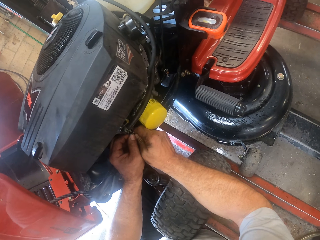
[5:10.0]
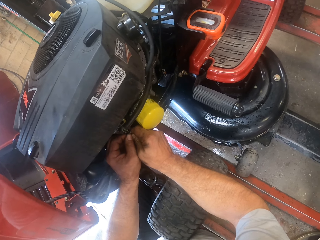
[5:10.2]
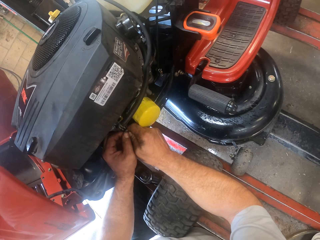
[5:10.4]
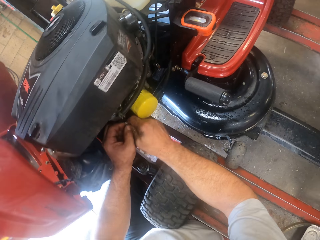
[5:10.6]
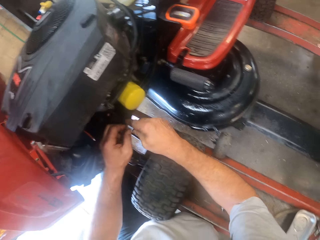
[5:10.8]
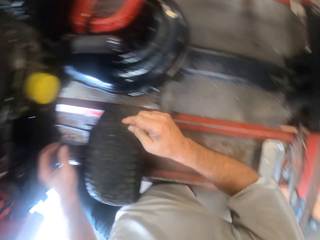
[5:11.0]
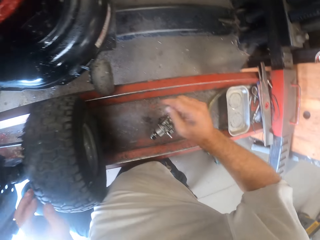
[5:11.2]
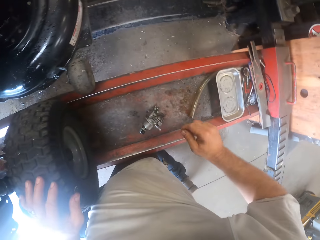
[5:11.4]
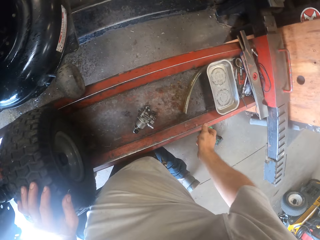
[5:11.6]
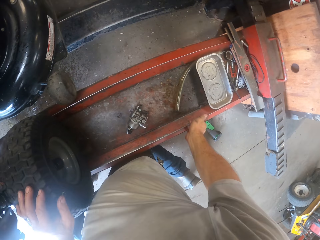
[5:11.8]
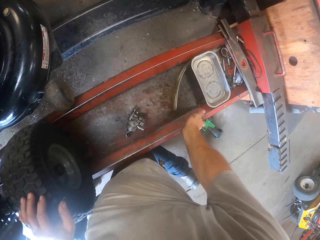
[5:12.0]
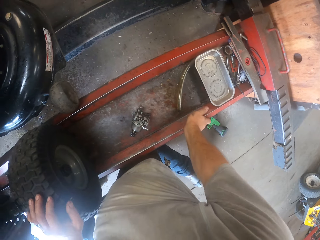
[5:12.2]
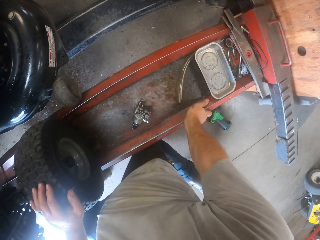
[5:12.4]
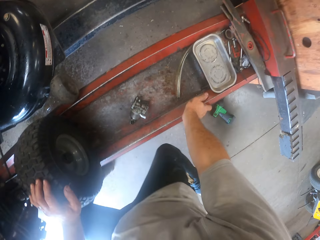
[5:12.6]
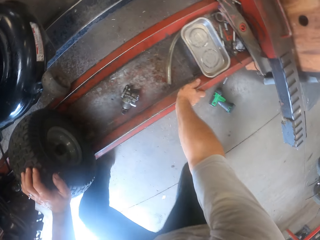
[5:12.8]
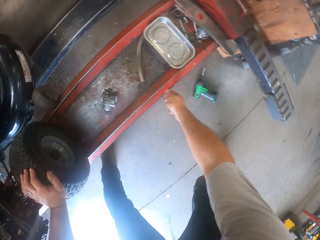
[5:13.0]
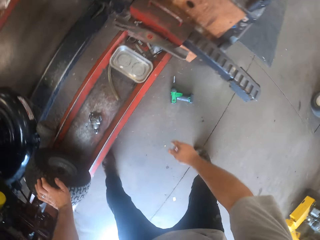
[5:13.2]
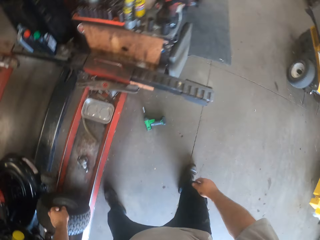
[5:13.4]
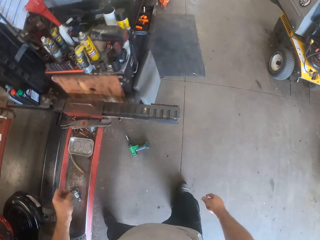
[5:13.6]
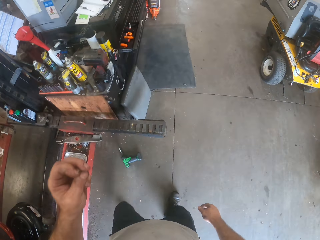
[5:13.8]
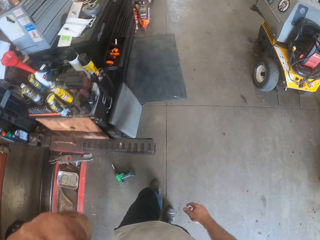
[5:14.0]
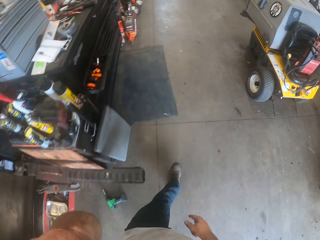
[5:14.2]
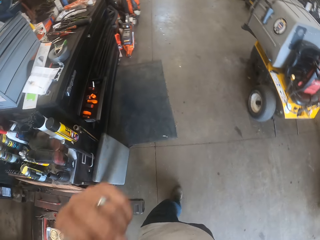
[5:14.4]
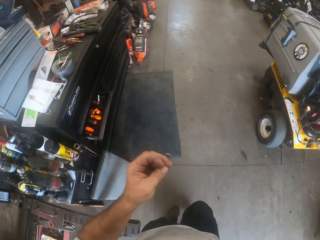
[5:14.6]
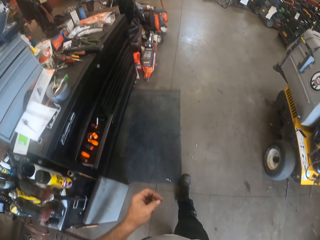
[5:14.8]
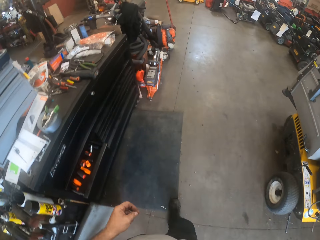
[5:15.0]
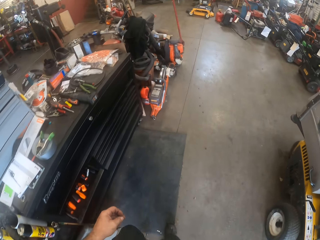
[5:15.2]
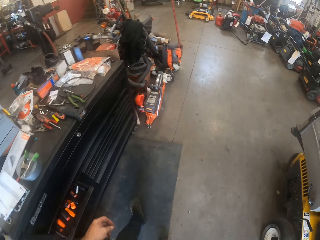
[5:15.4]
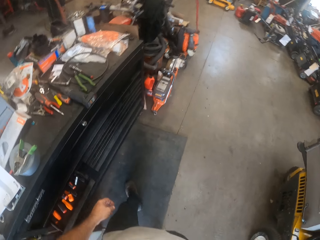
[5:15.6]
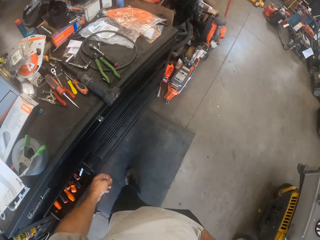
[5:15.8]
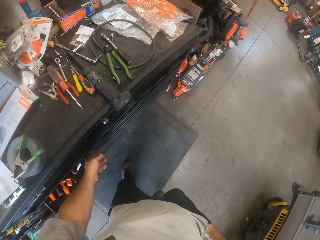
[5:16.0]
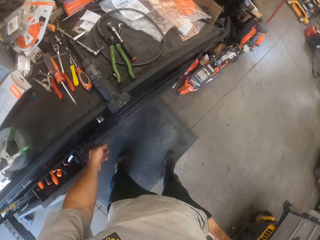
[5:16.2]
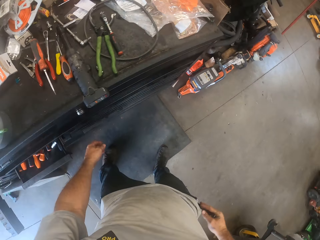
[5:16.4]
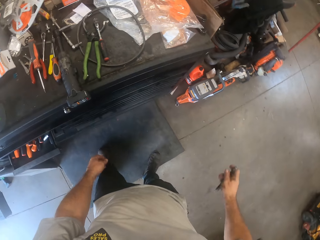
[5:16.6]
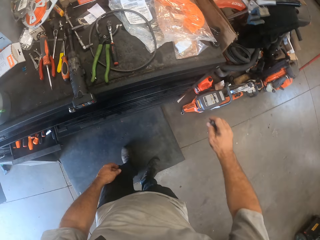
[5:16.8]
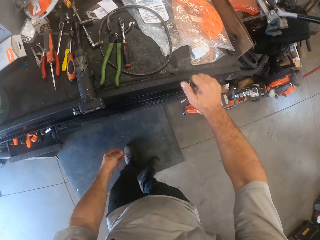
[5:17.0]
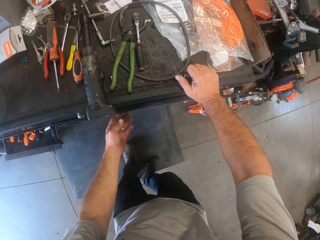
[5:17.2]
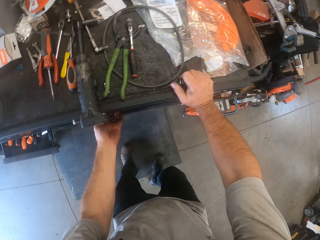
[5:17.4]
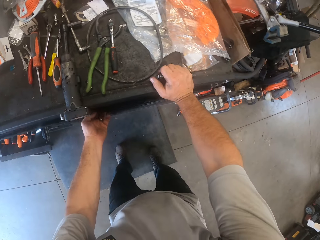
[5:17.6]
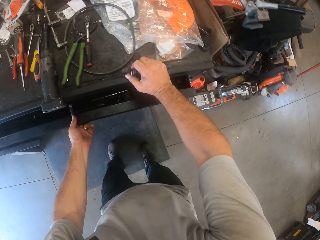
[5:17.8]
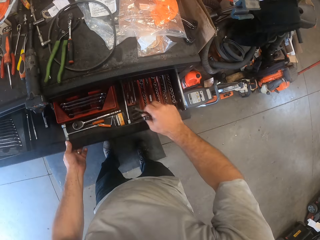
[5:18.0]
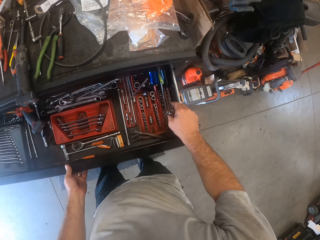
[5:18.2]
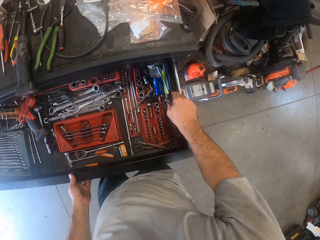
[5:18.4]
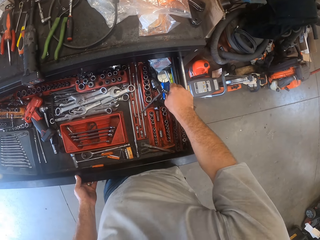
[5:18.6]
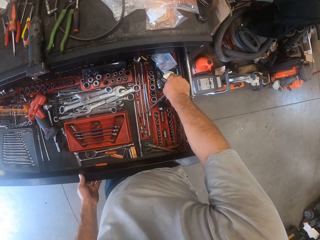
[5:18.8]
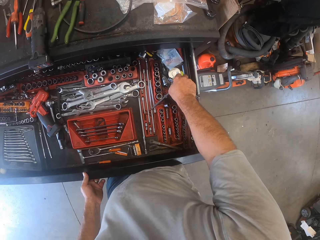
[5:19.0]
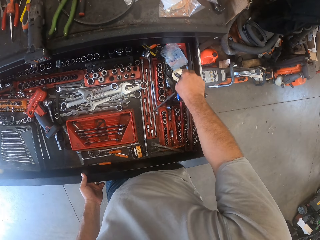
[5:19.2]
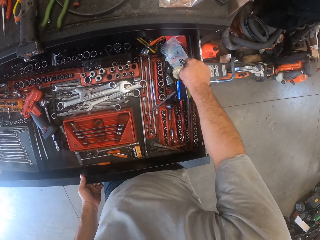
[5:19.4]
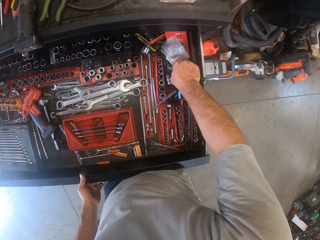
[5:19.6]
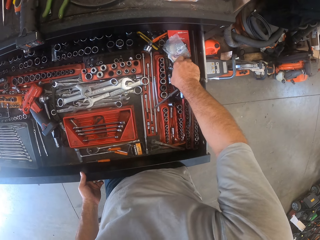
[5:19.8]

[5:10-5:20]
The camera wearer rests his right hand on the mower worktable. He stands up. He walks across the workshop towards a tool cabinet. He opens the tool cabinet drawer or shelf.

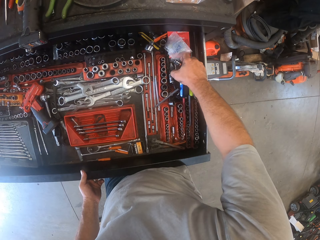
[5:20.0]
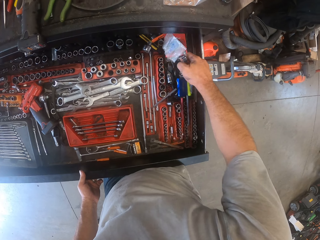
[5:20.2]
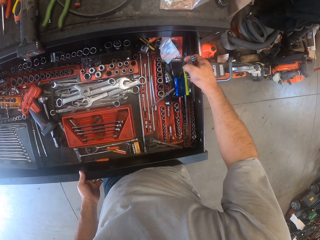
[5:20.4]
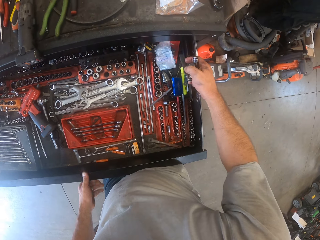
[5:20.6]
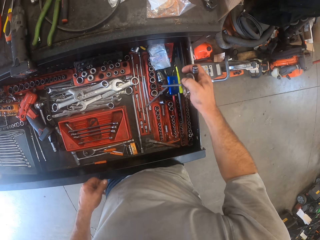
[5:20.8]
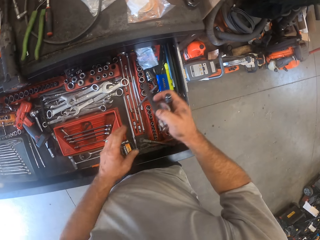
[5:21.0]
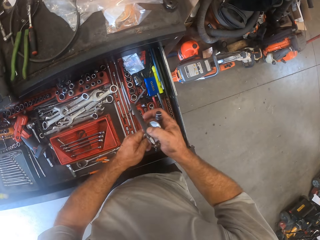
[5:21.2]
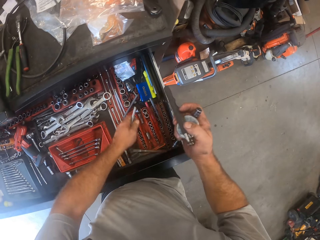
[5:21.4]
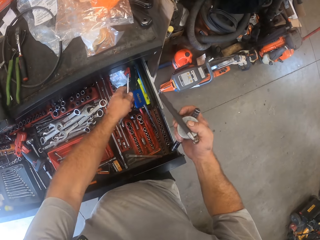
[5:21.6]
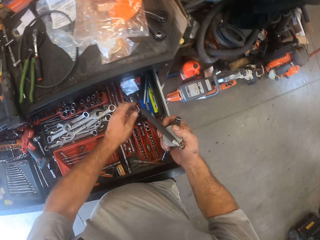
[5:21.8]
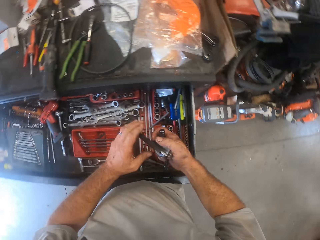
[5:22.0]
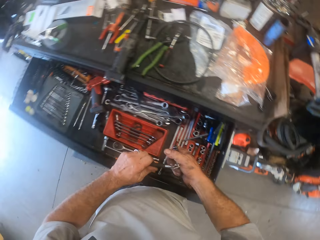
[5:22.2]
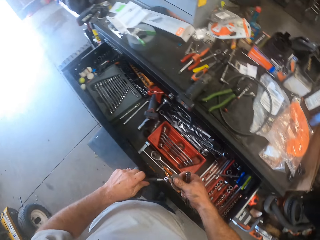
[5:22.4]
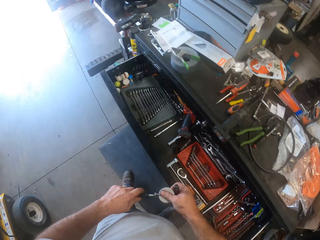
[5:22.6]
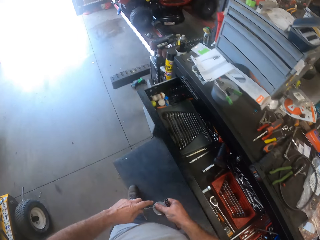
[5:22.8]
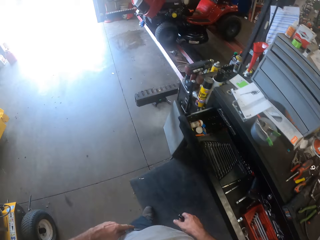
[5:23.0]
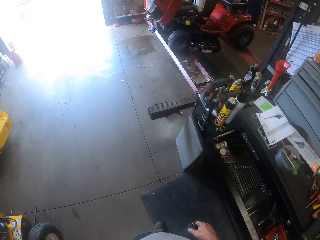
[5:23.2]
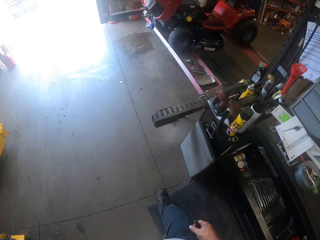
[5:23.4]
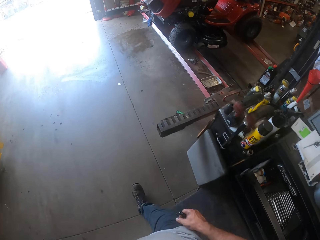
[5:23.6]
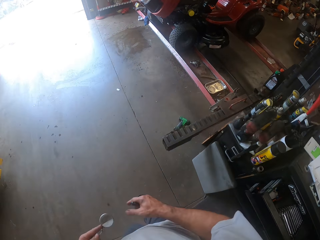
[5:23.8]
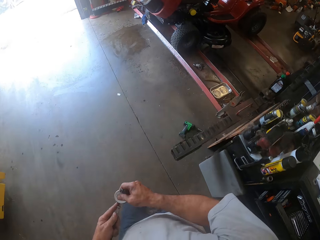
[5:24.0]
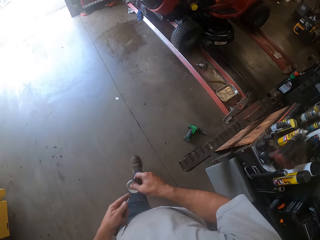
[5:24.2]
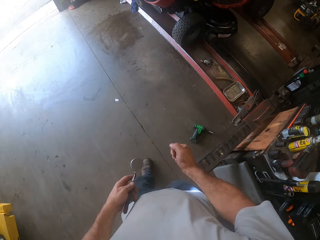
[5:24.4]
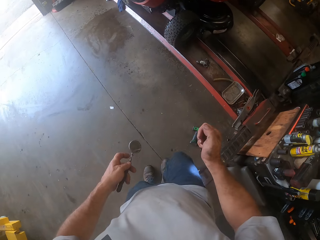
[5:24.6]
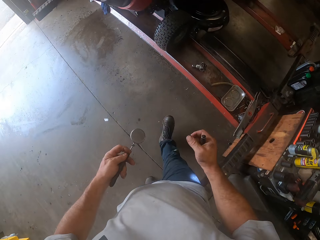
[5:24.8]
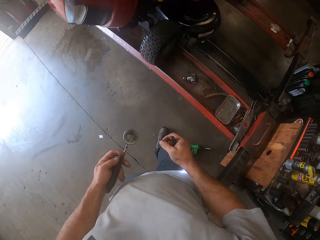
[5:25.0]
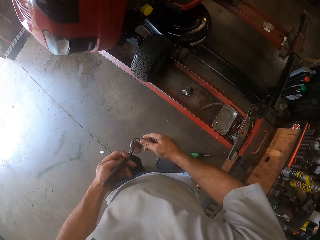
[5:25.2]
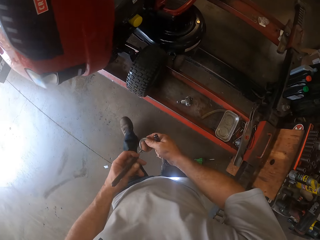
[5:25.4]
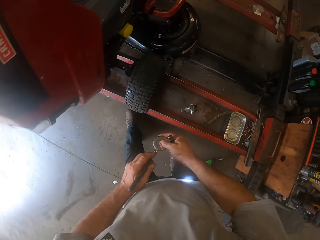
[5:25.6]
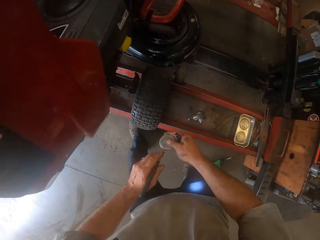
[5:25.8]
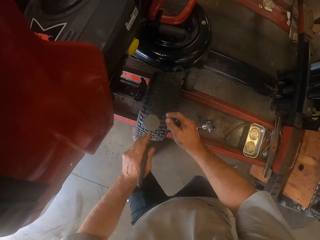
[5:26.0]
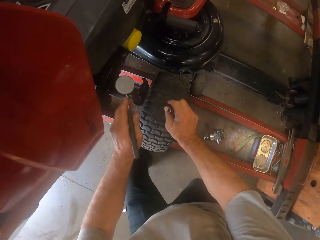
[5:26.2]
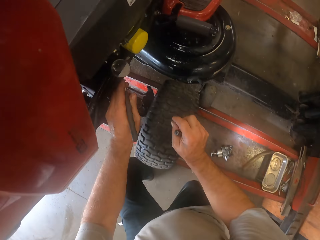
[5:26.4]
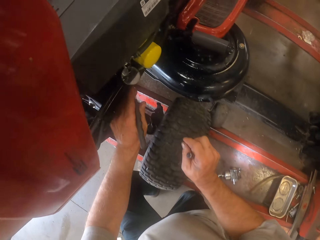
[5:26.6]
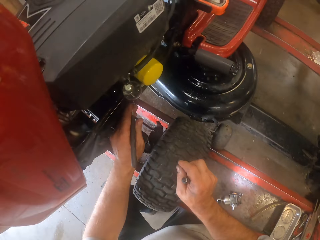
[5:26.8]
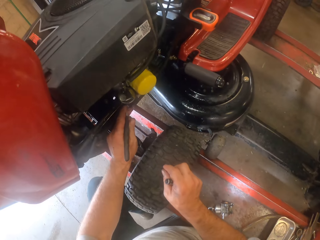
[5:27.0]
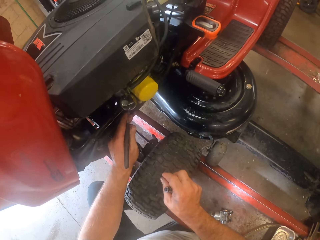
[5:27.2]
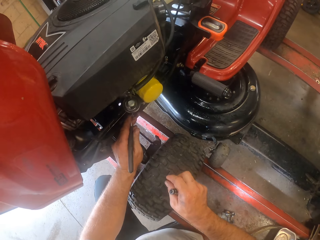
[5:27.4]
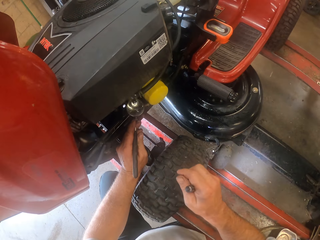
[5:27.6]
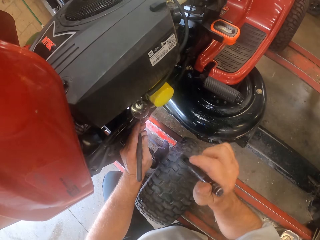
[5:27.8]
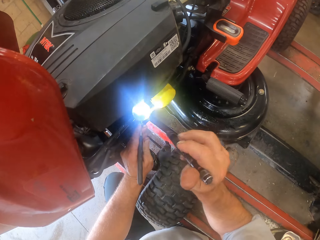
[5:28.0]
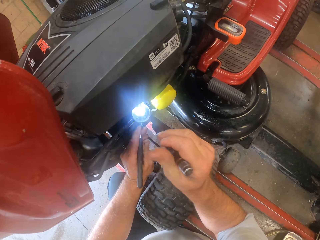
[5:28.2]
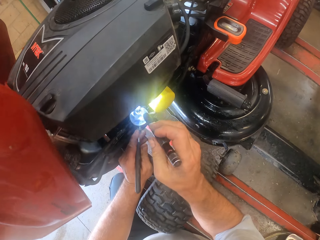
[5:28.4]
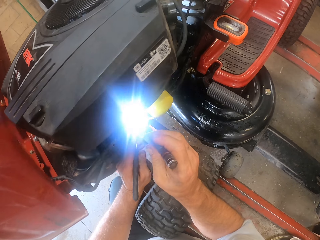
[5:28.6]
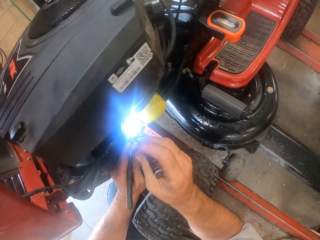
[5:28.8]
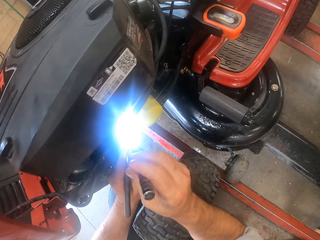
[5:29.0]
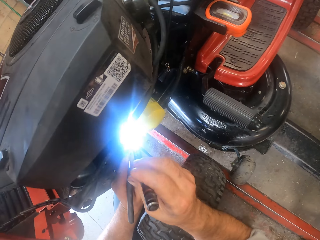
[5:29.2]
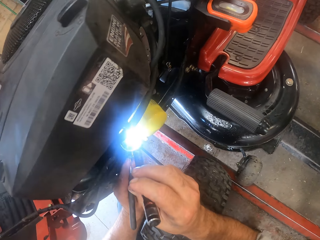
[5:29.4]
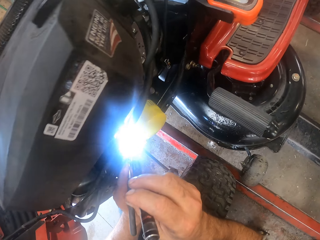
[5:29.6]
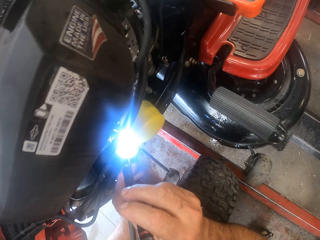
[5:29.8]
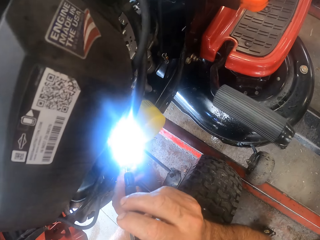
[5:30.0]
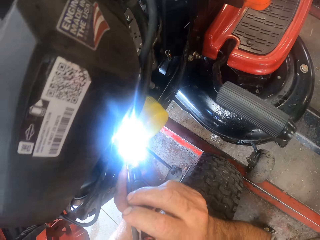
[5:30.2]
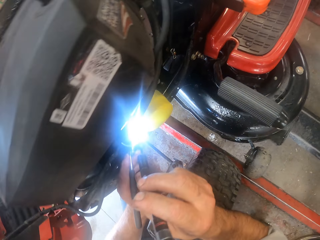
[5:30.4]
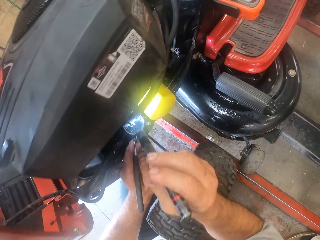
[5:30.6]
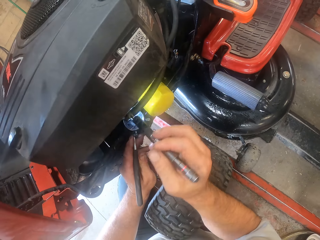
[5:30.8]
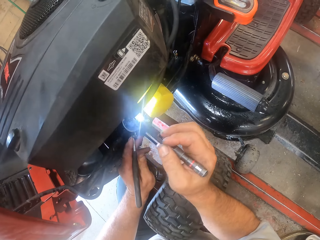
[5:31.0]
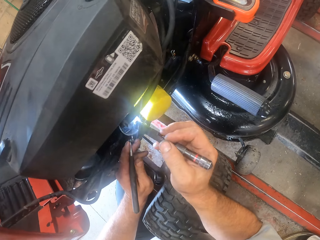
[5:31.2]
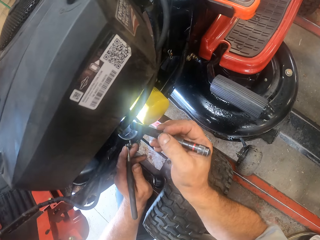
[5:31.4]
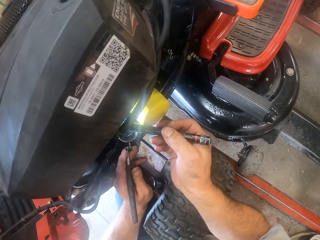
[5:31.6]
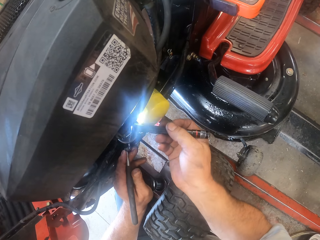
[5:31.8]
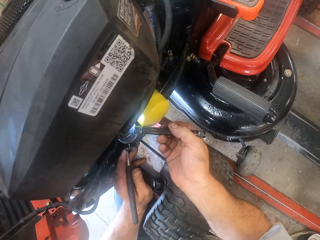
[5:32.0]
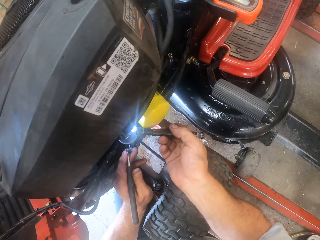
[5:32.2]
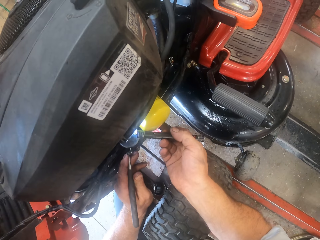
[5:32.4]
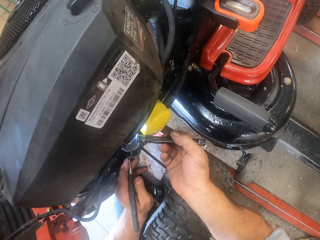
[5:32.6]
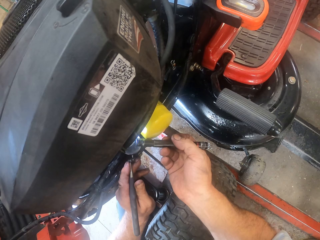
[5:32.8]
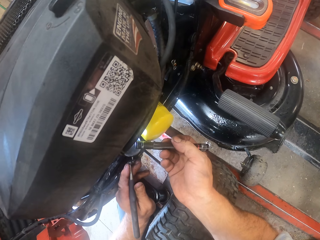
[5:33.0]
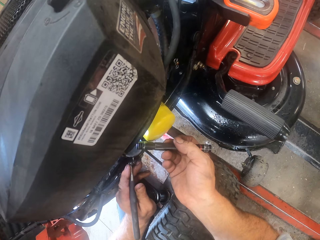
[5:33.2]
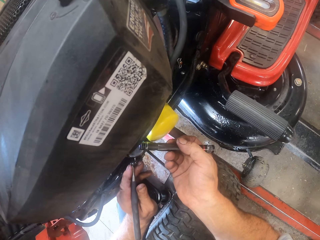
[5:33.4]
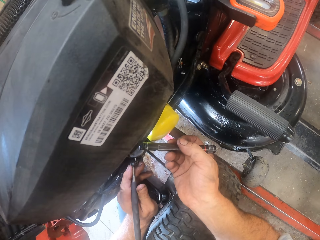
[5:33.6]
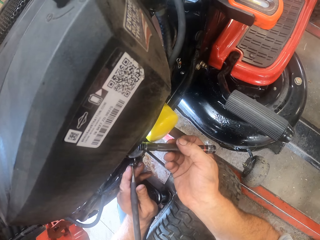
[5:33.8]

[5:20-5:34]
The camera wearer picks up a magnifying glass or inspection mirror from the drawer. He walks back across the workshop towards the lawn mower. He sets the magnifying glass or inspection mirror close to a part of the zero turn lawn mower. He turns on a torch light on his right hand. He gleams under the zero turn lawn mower with the torch light.
